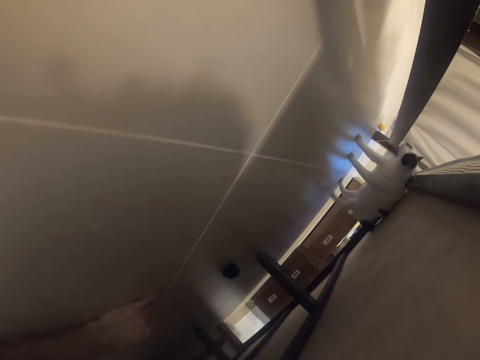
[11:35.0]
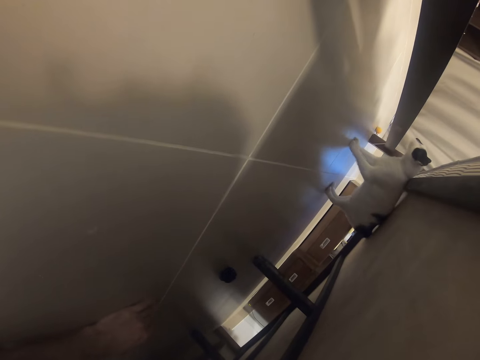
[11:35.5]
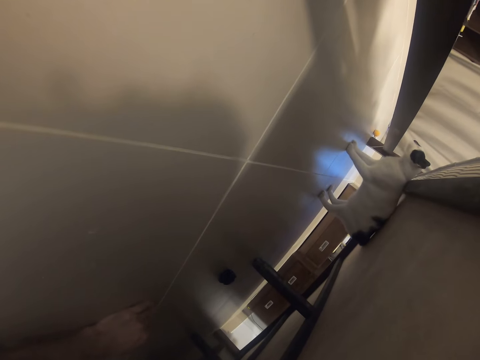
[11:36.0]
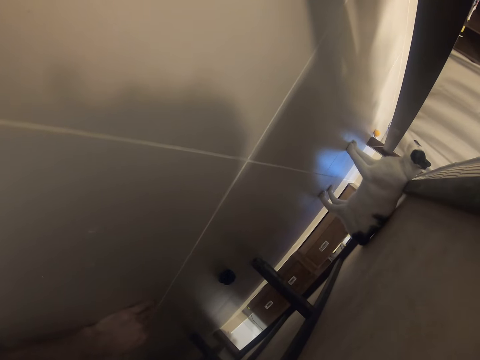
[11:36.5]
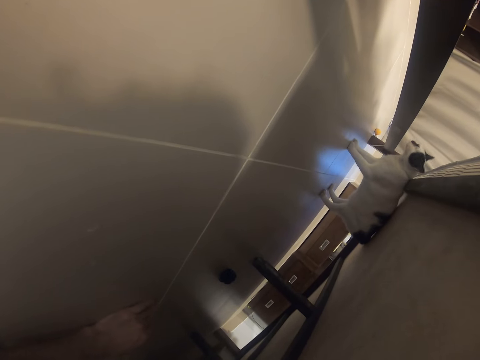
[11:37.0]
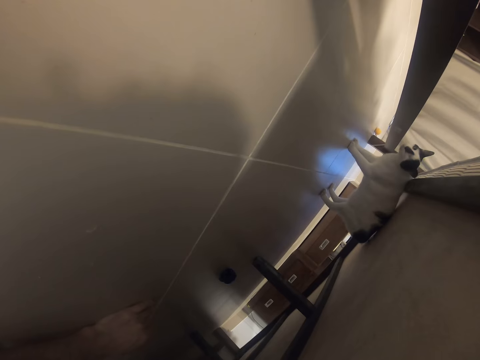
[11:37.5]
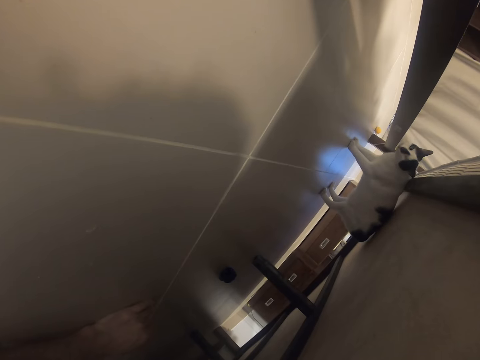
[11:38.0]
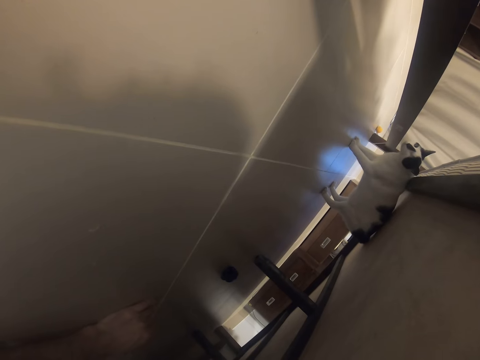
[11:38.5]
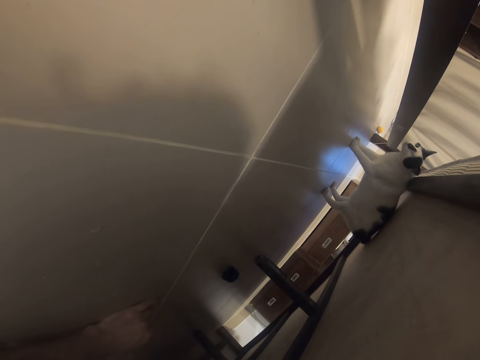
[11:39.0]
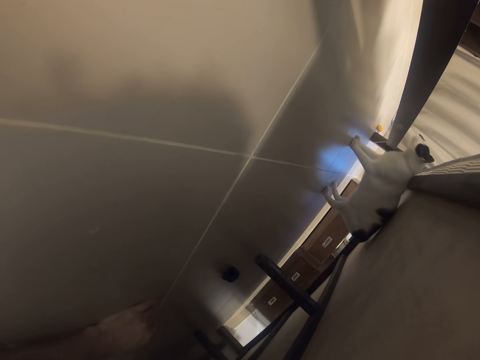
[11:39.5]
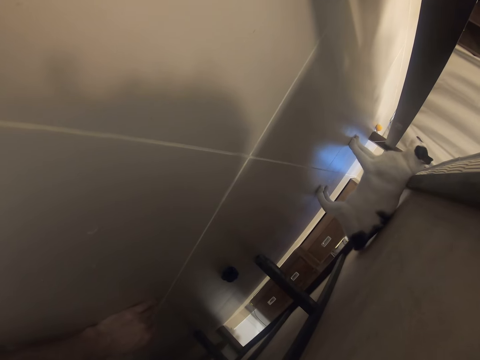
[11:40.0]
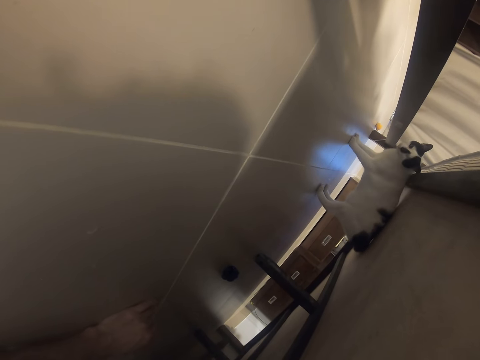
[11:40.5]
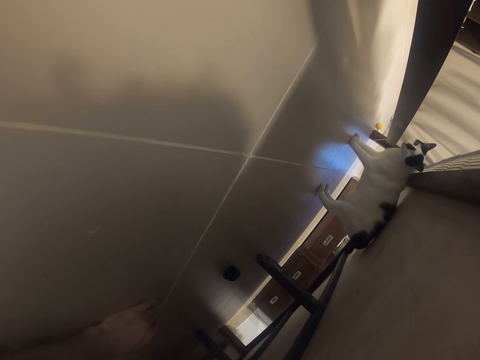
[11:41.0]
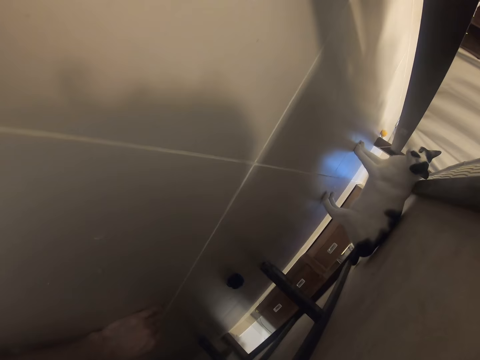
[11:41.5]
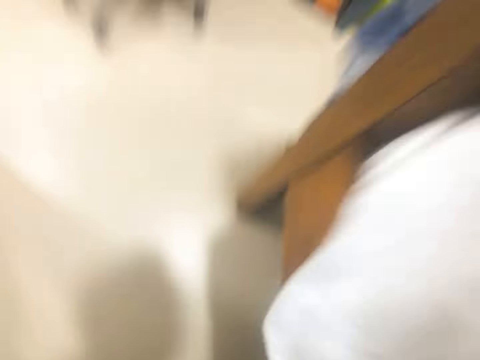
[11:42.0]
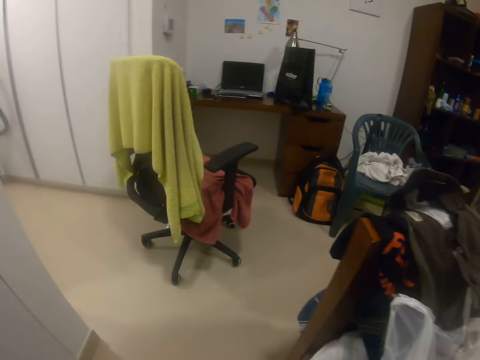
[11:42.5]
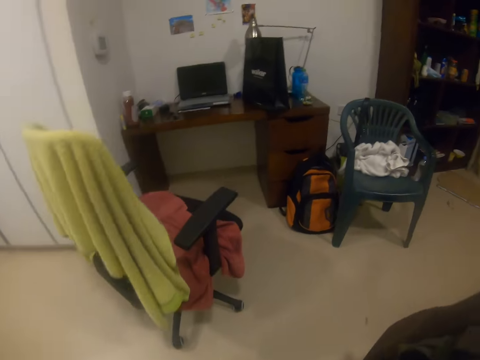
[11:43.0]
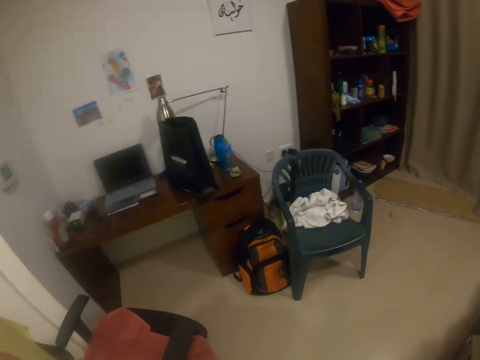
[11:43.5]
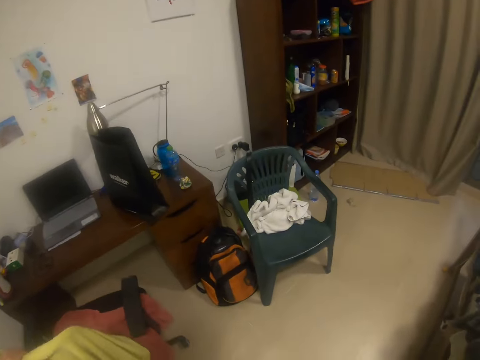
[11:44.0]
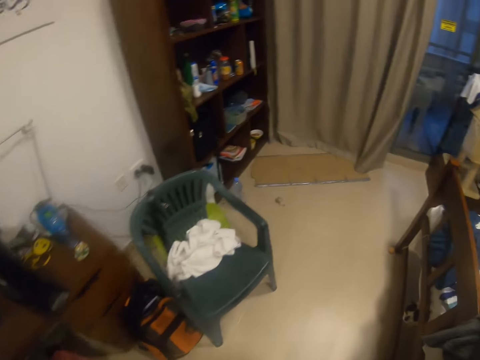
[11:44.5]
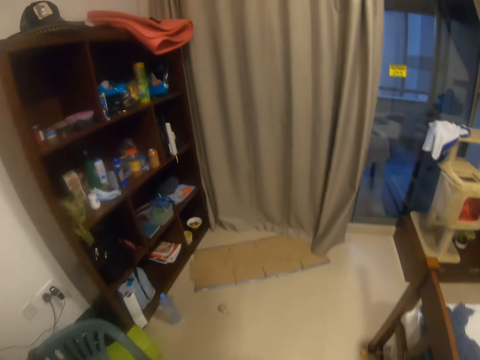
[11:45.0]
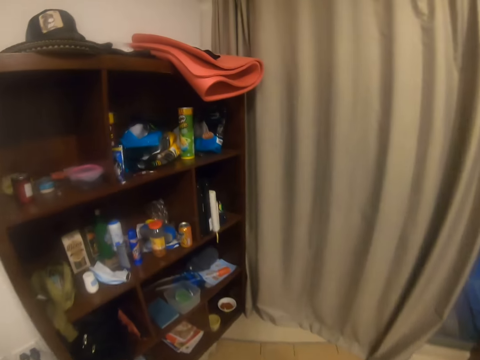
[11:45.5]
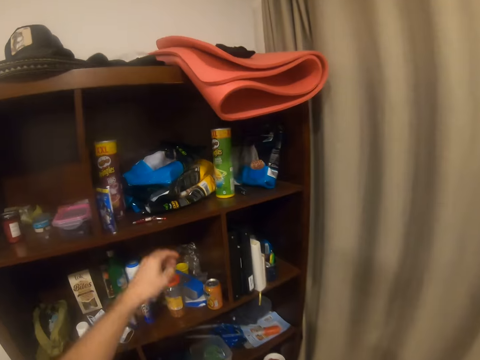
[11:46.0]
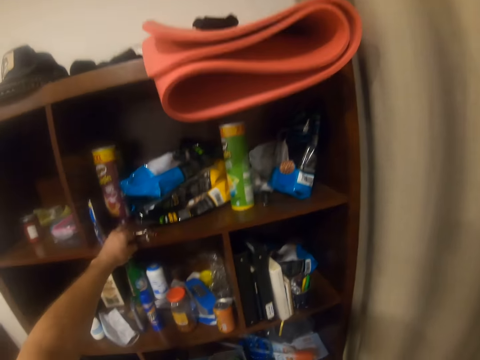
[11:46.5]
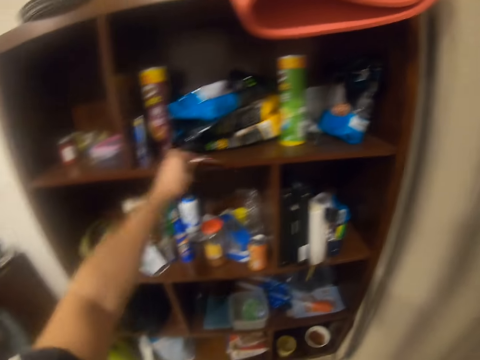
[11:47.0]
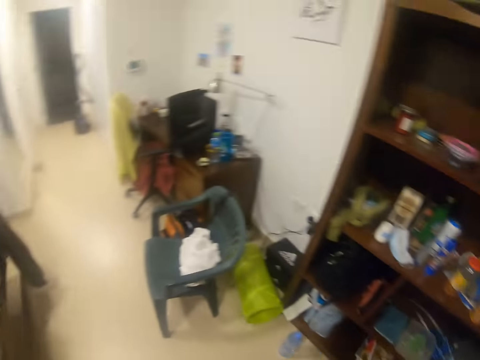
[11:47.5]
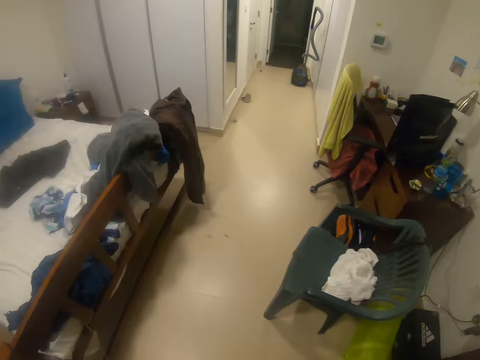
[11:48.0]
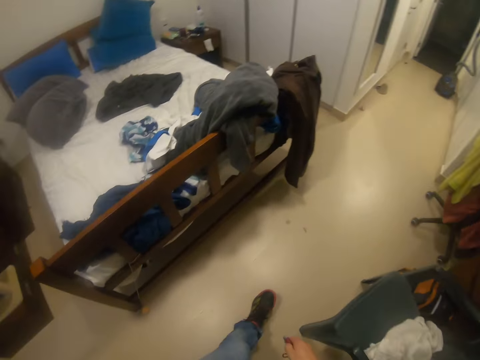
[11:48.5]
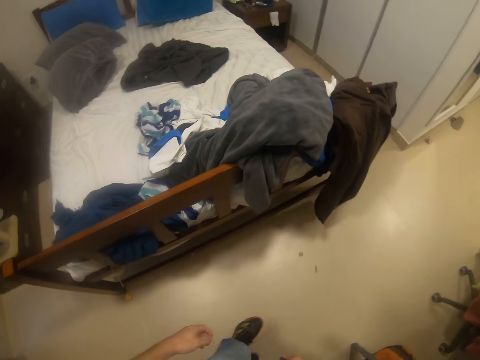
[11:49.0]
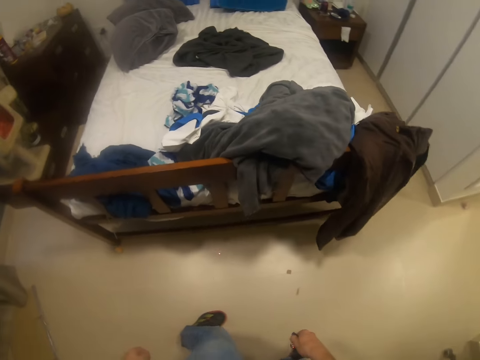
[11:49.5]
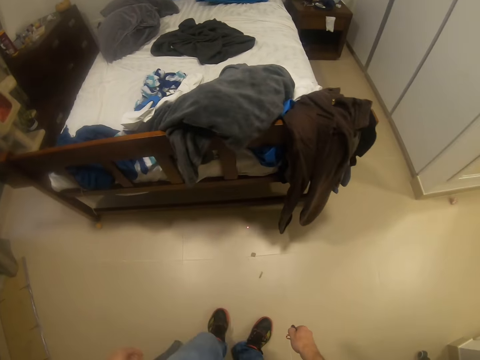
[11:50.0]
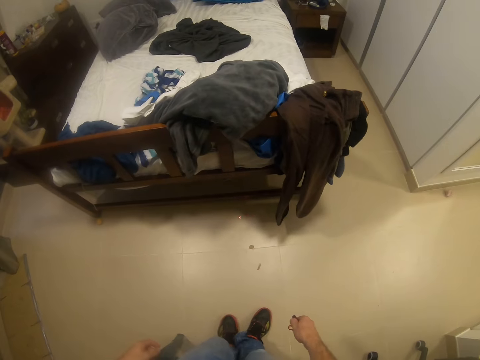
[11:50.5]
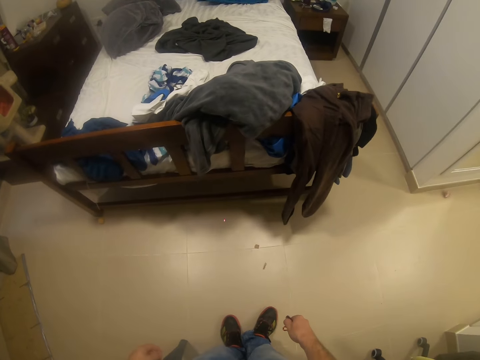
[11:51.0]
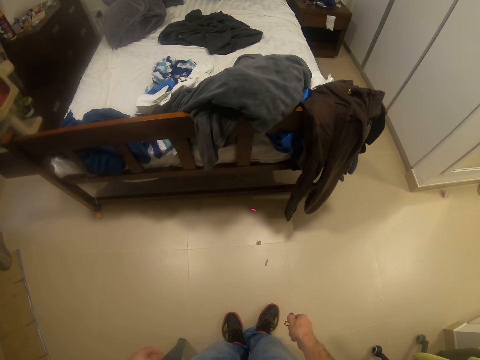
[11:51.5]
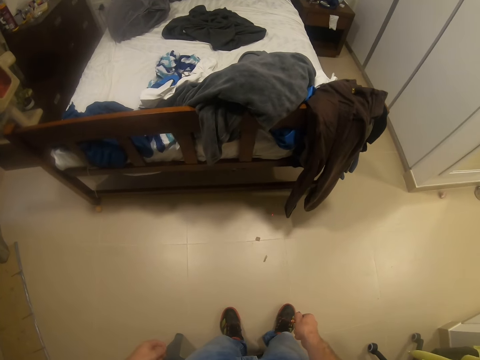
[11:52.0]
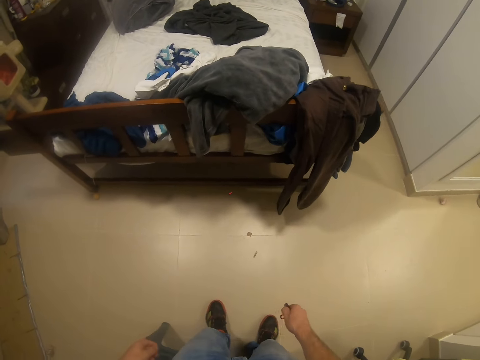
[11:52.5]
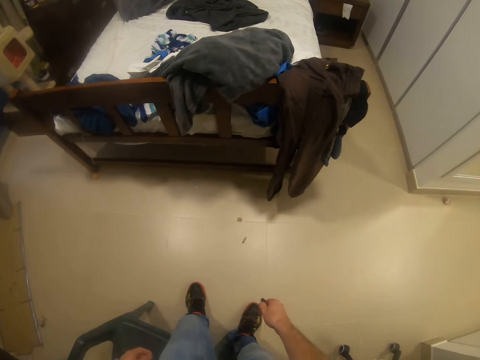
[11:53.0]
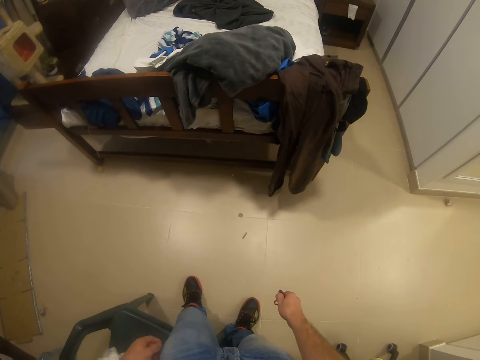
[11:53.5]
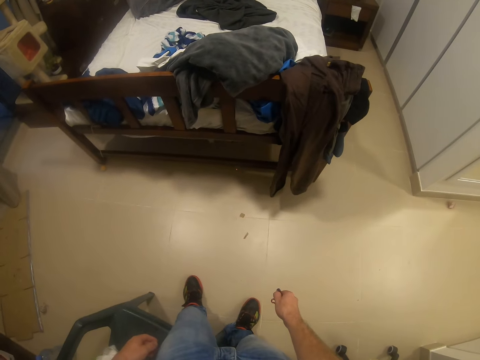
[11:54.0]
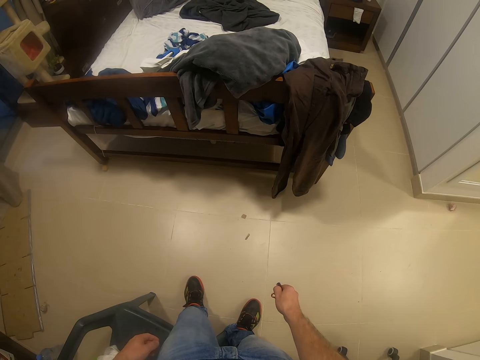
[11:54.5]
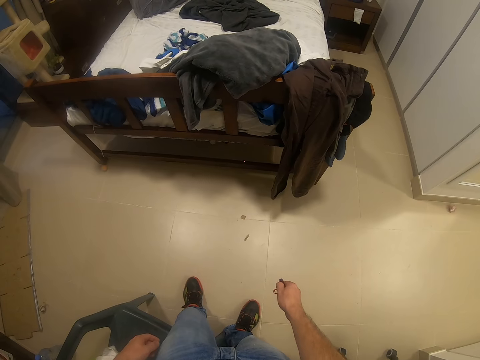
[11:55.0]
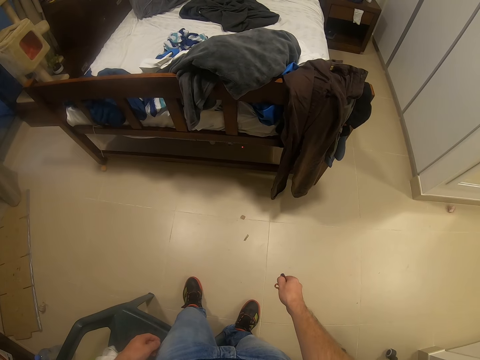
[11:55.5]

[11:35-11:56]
The camera wearer gets up on his feet. He walks to a shelf. He moves the chair. He picks up a laser pointer from the shelf. He walks in the room. He points the laser pointer on the floor near the bed.

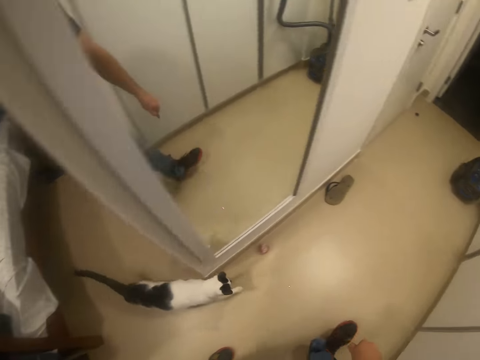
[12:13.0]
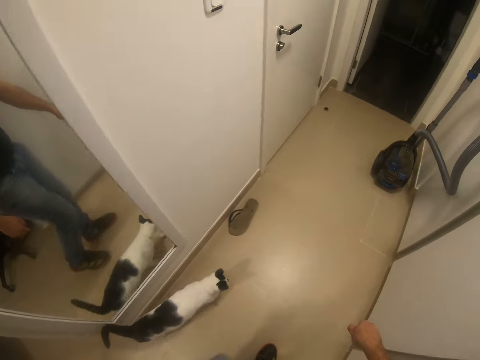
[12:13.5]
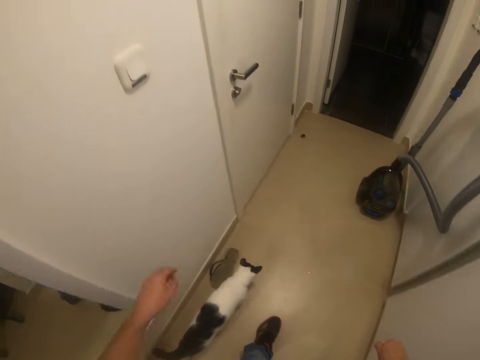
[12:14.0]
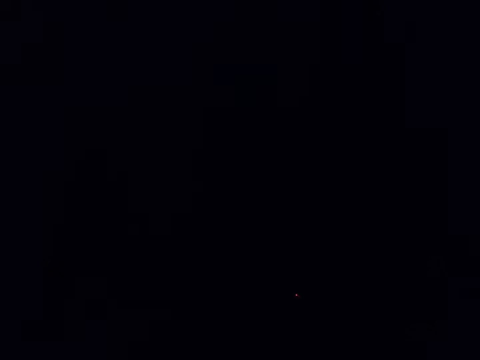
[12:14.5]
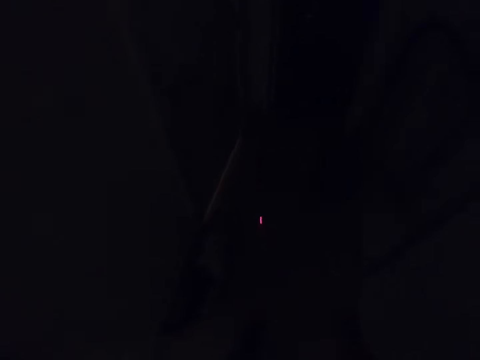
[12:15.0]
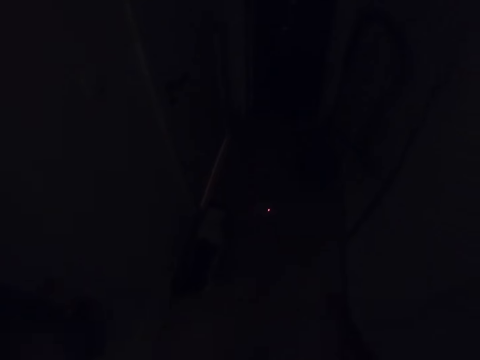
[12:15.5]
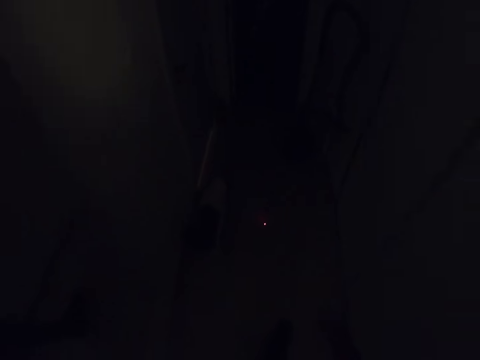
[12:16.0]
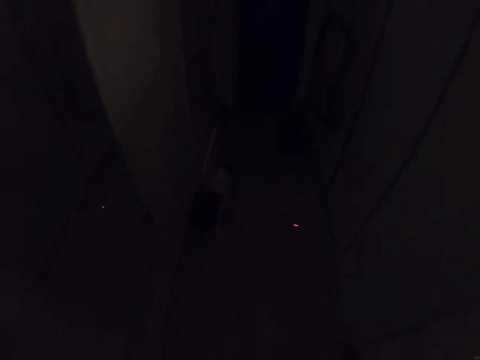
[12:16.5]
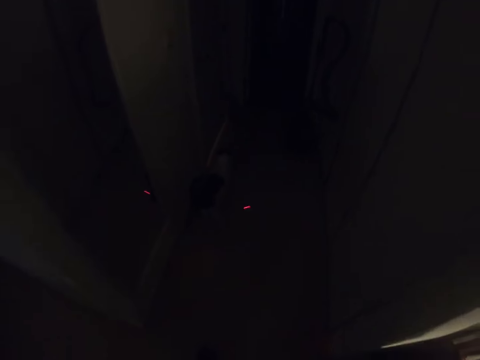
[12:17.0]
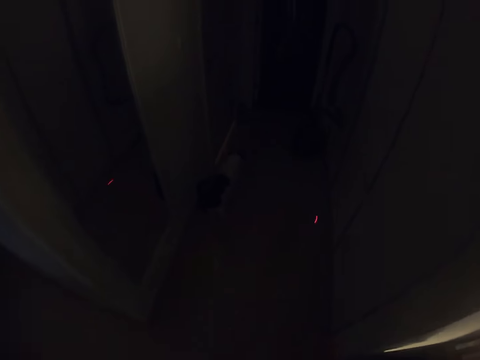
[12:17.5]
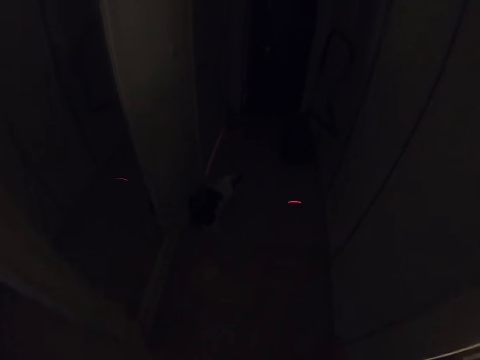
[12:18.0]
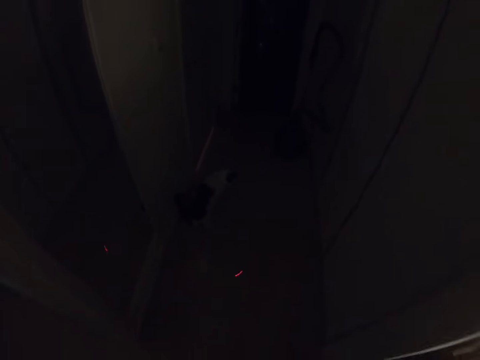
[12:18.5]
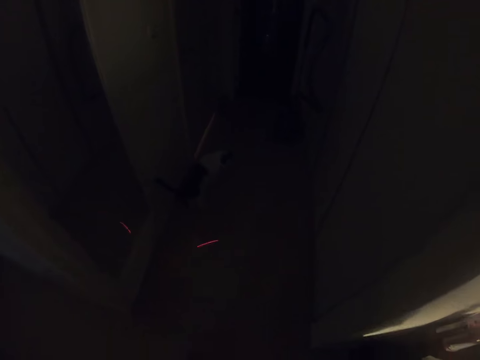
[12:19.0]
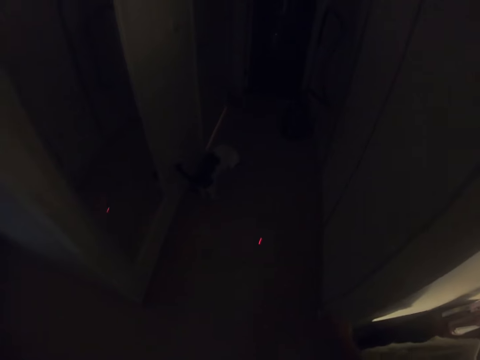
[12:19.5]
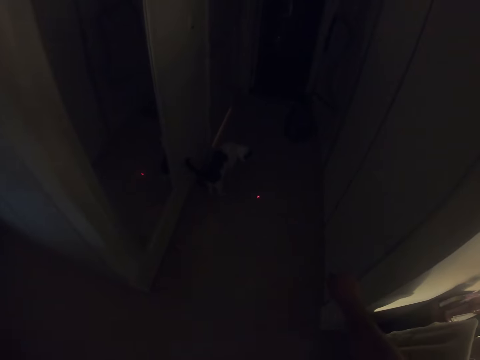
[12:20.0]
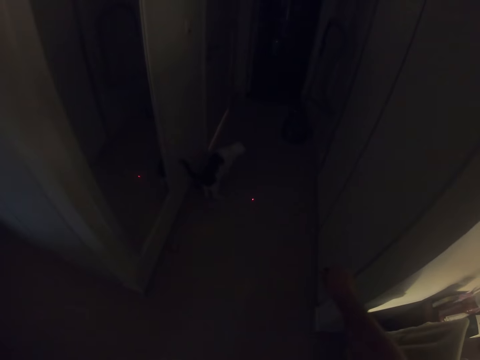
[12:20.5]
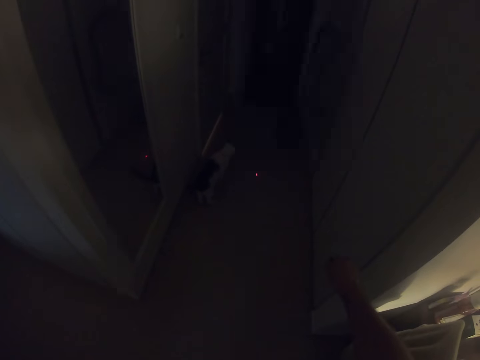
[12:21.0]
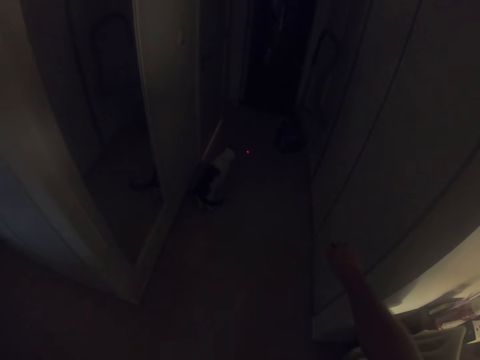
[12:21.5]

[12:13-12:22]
The camera wearer walks in the room. They switch off the lights. They light a flashlight torch on the floor. They play with the laser pointer and the cat.
